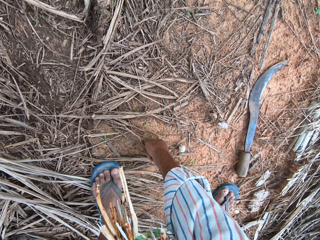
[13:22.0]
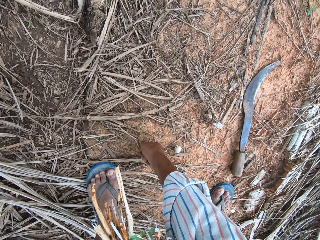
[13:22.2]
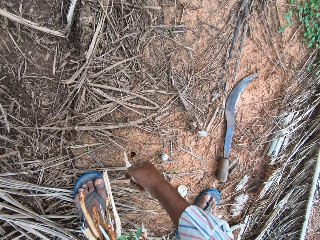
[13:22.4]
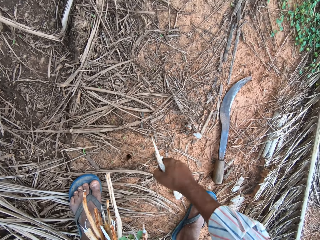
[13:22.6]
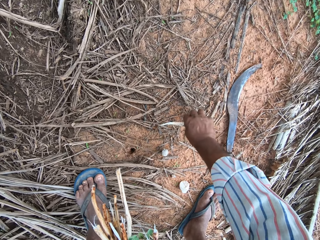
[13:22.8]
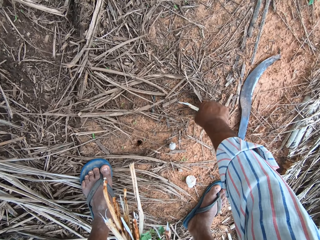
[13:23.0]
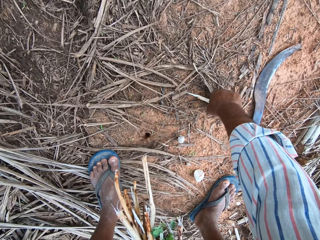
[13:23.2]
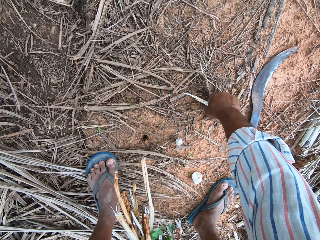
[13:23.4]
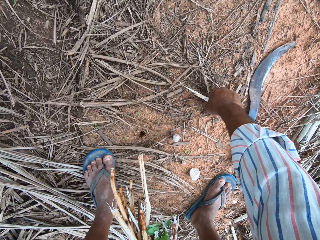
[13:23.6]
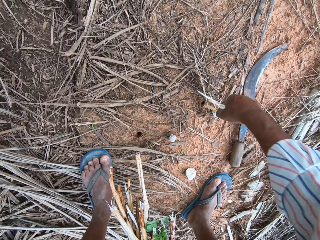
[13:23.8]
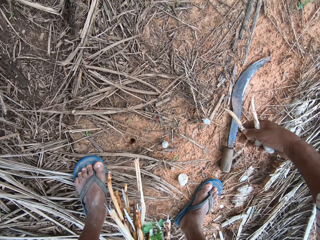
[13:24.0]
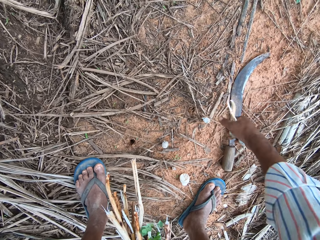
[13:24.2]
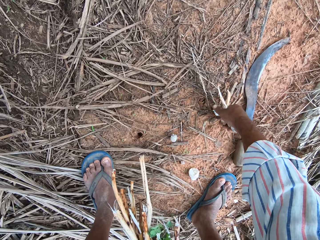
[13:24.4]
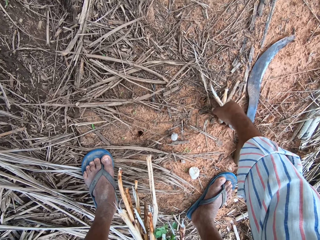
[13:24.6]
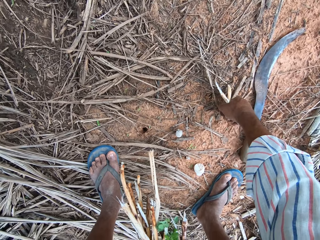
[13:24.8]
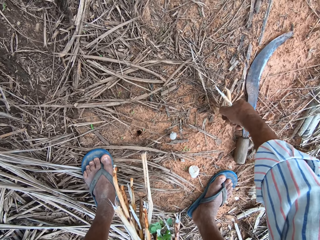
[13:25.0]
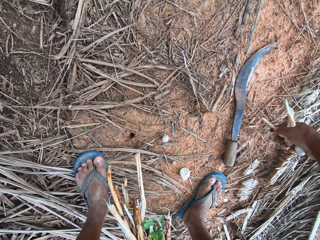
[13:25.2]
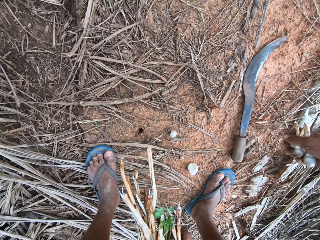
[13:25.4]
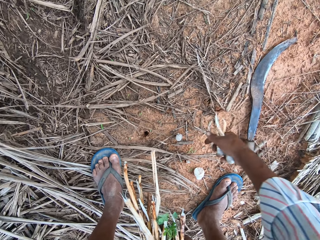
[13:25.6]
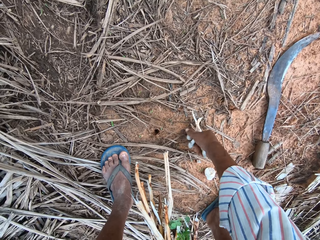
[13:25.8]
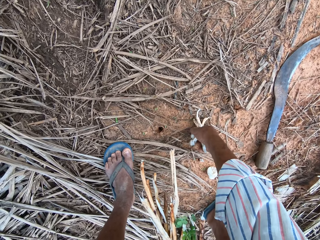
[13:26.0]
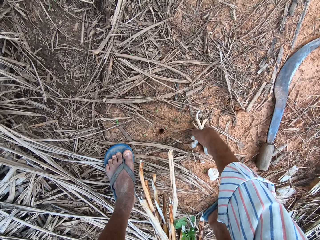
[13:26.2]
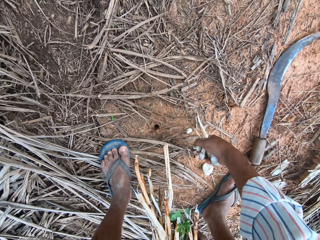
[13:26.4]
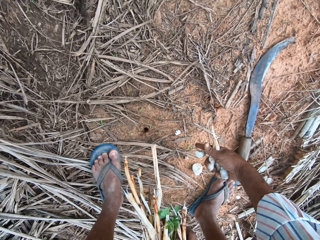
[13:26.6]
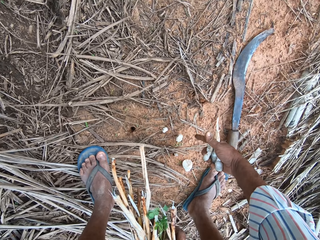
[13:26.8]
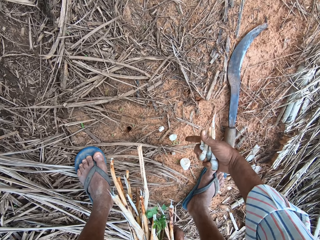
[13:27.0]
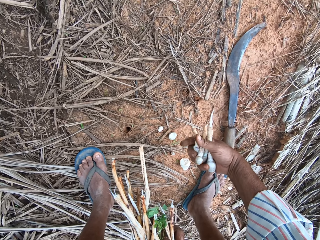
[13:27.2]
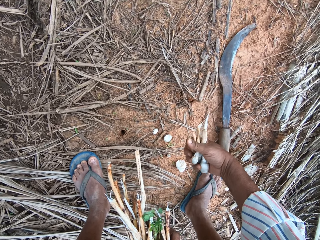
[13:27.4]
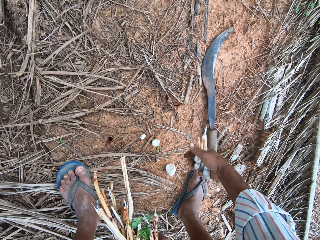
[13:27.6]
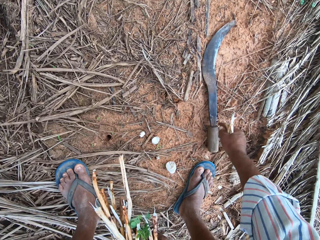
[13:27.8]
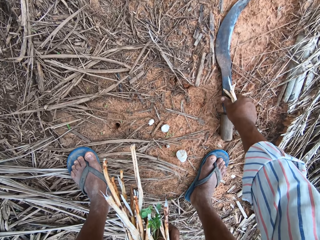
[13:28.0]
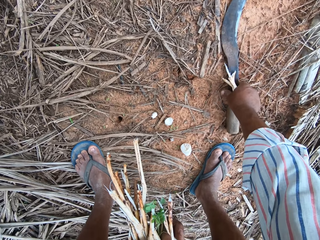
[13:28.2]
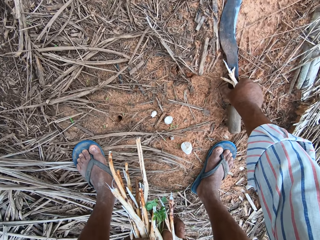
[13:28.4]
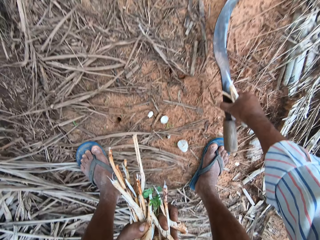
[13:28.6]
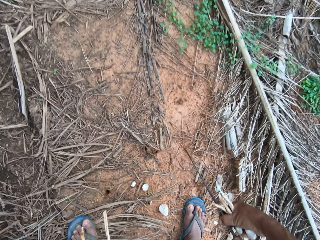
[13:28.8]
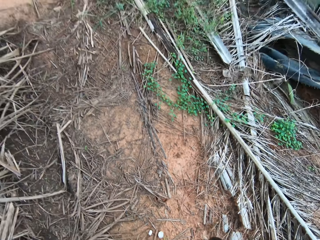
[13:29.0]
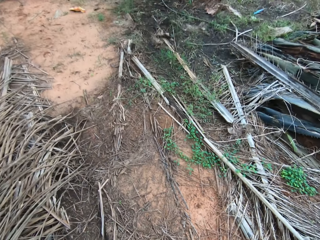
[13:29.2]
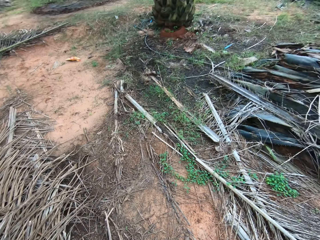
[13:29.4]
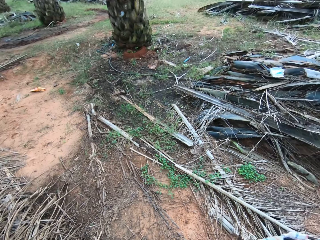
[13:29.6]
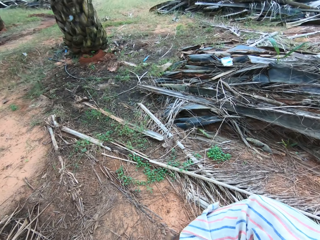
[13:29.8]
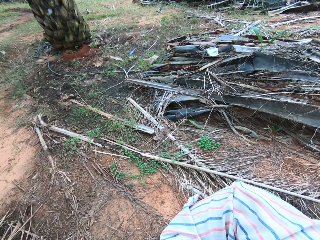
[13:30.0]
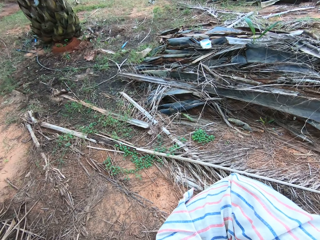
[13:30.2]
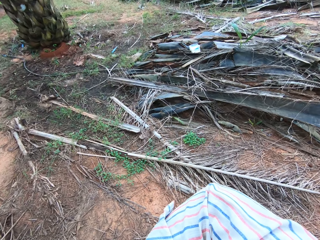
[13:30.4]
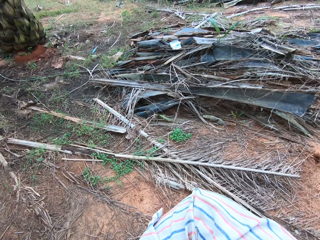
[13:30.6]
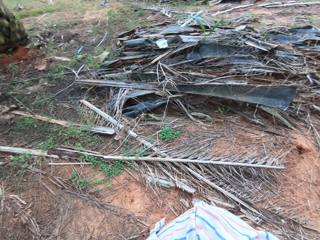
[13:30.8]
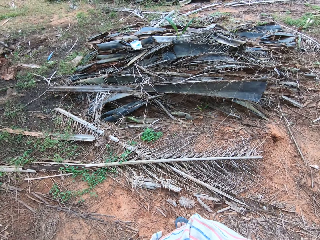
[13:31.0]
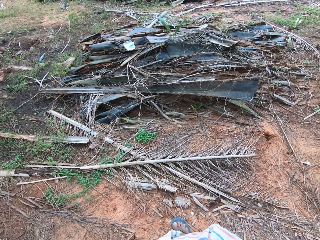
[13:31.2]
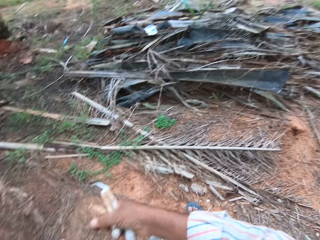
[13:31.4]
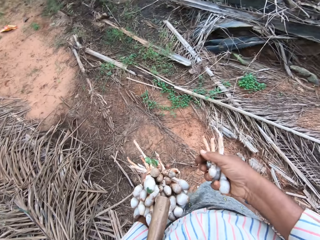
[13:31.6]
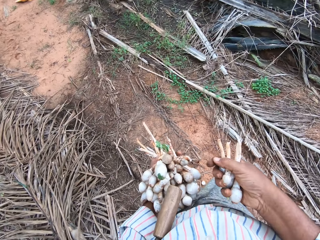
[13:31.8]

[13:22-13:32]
The camera wearer plucks a mushroom. They pluck a mushroom repeatedly. They take the machete.

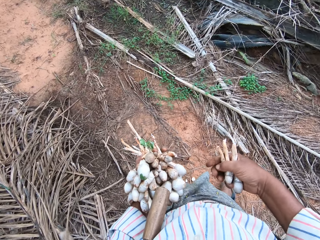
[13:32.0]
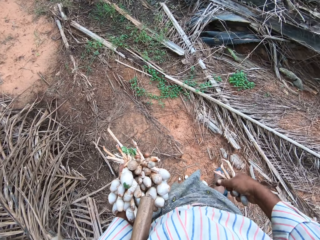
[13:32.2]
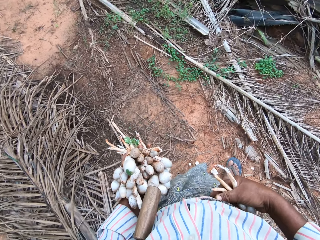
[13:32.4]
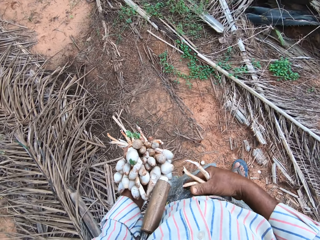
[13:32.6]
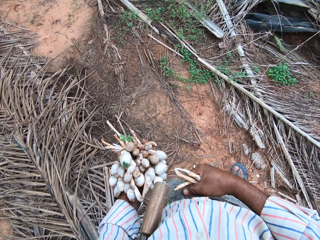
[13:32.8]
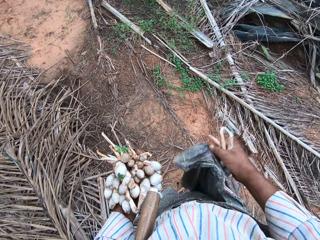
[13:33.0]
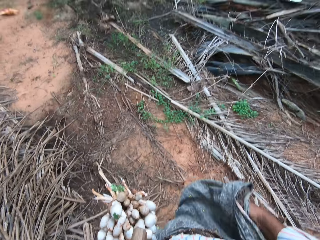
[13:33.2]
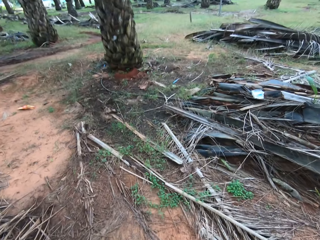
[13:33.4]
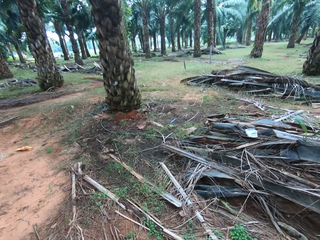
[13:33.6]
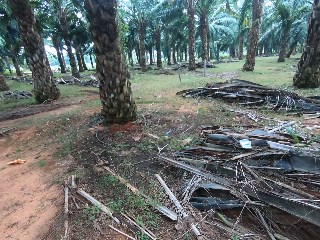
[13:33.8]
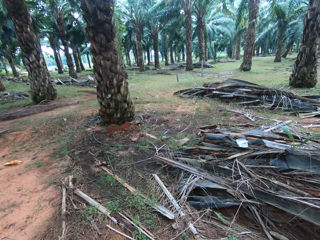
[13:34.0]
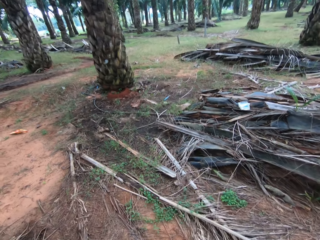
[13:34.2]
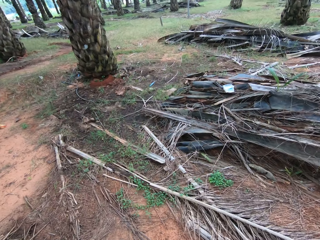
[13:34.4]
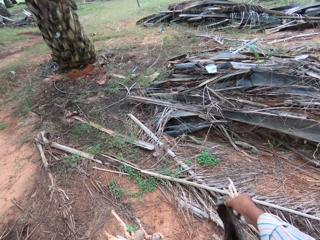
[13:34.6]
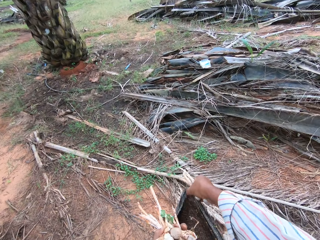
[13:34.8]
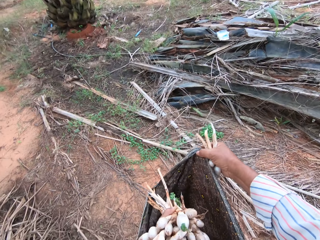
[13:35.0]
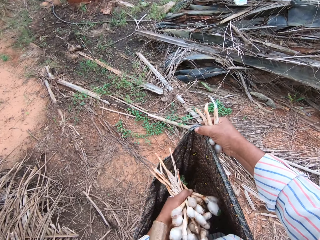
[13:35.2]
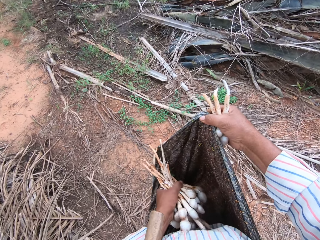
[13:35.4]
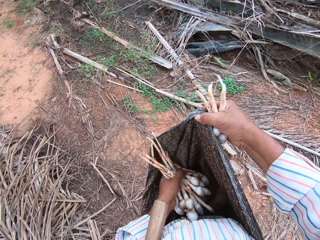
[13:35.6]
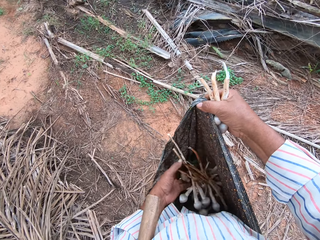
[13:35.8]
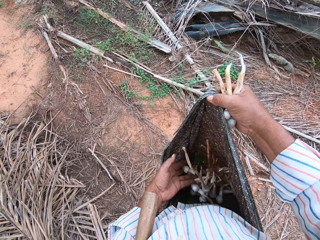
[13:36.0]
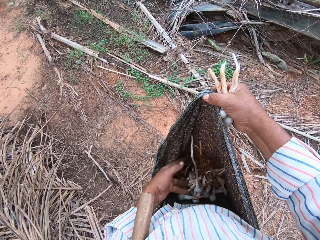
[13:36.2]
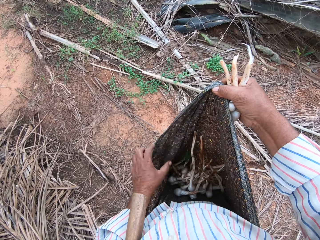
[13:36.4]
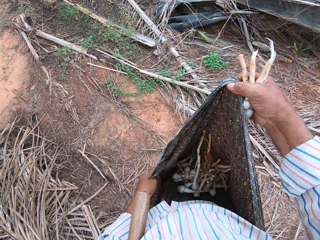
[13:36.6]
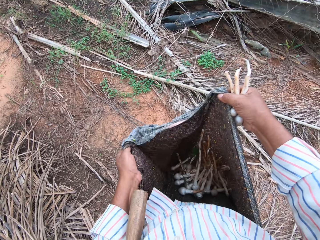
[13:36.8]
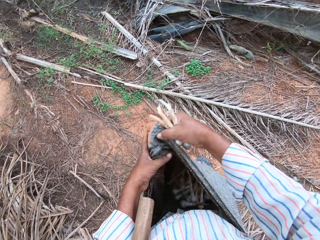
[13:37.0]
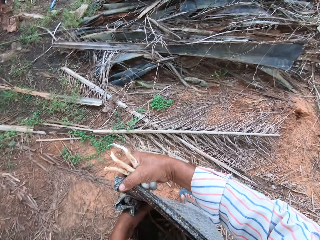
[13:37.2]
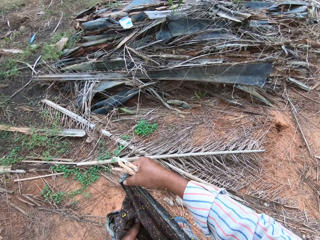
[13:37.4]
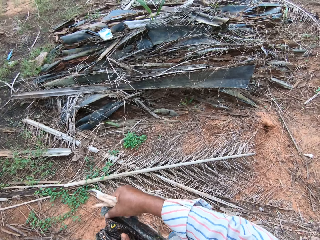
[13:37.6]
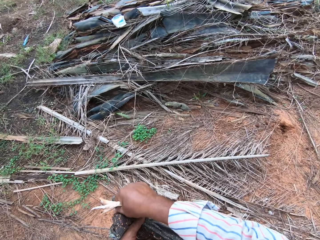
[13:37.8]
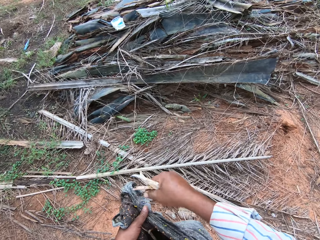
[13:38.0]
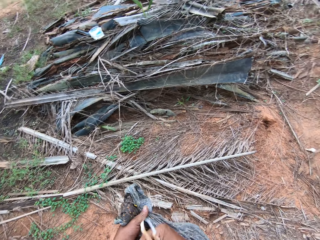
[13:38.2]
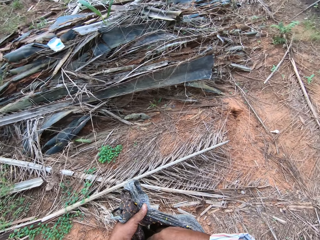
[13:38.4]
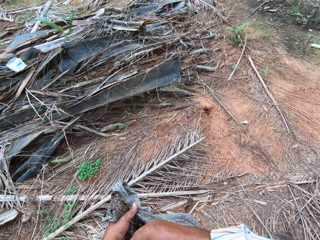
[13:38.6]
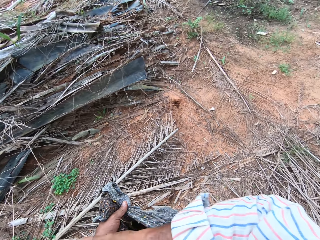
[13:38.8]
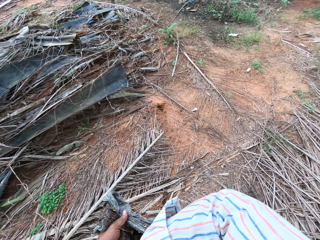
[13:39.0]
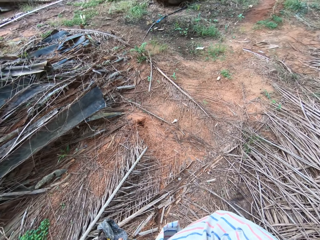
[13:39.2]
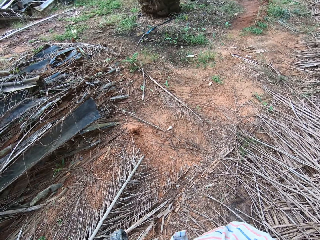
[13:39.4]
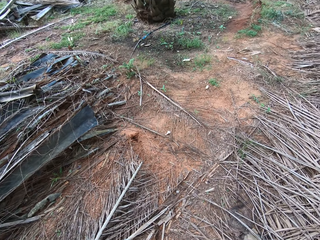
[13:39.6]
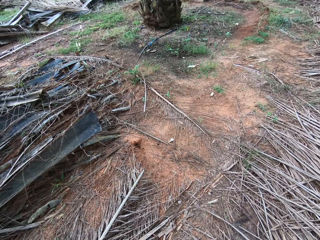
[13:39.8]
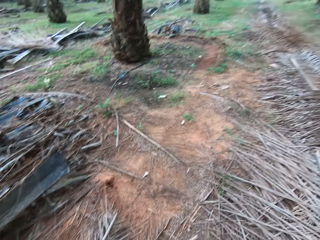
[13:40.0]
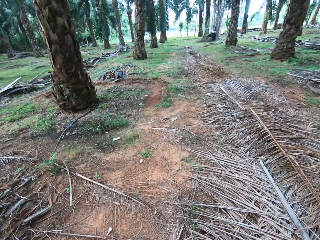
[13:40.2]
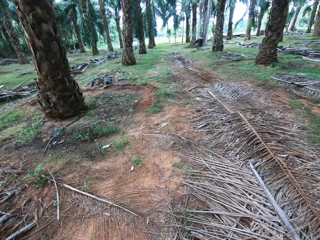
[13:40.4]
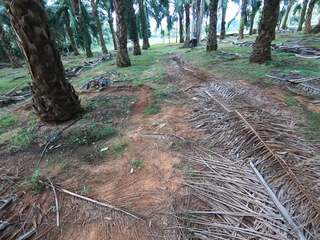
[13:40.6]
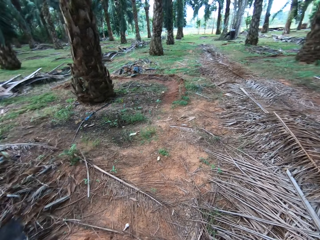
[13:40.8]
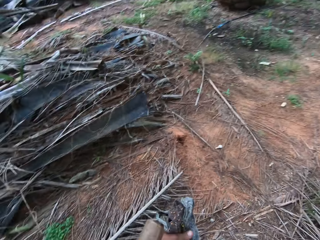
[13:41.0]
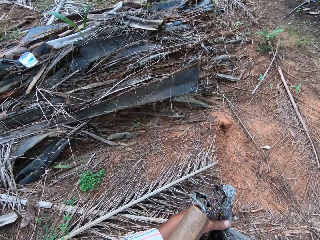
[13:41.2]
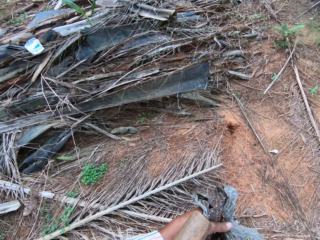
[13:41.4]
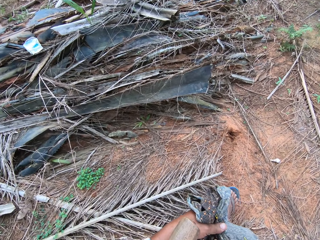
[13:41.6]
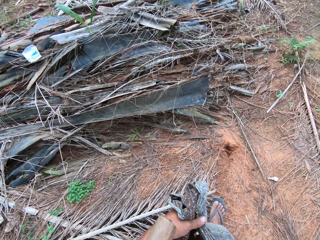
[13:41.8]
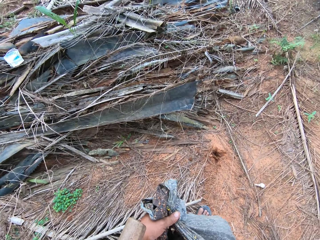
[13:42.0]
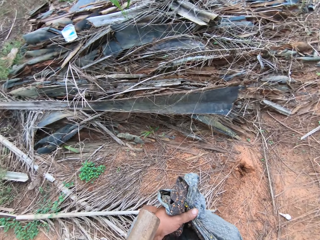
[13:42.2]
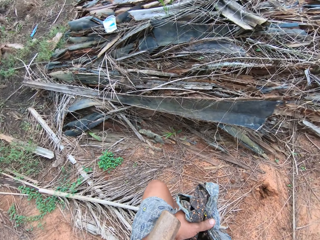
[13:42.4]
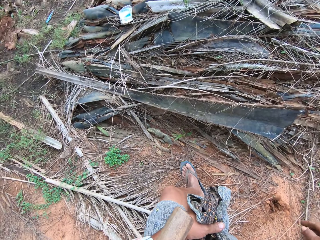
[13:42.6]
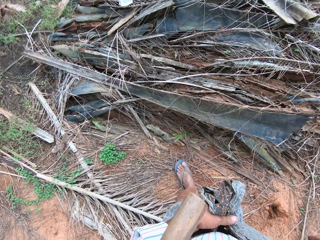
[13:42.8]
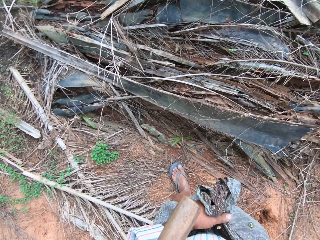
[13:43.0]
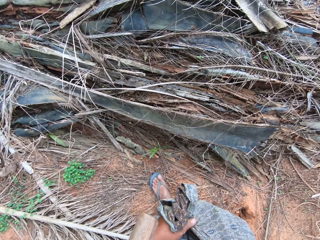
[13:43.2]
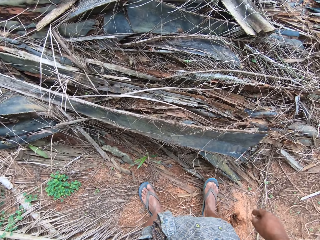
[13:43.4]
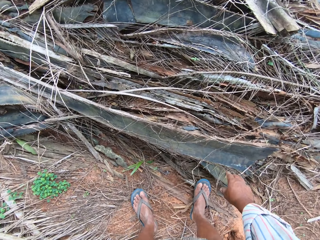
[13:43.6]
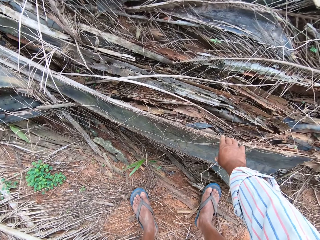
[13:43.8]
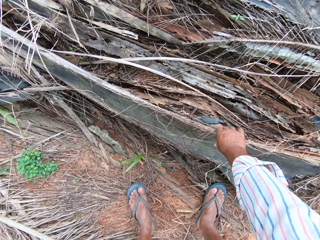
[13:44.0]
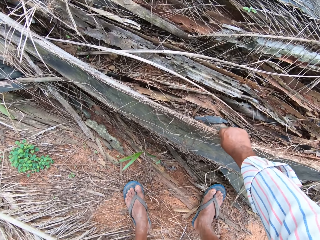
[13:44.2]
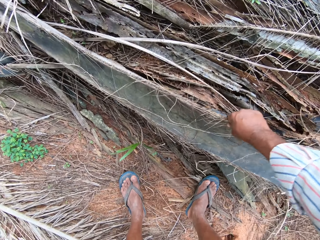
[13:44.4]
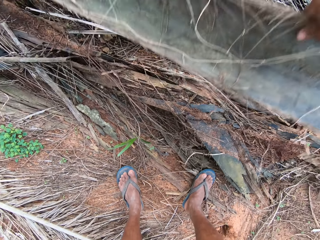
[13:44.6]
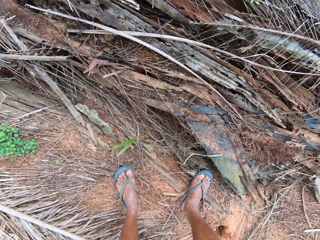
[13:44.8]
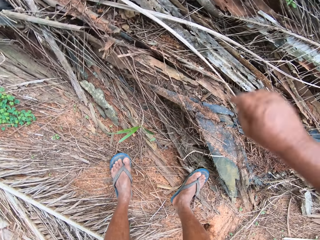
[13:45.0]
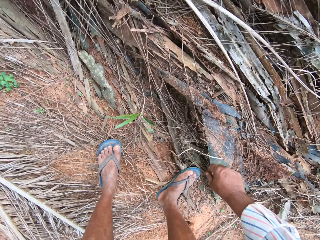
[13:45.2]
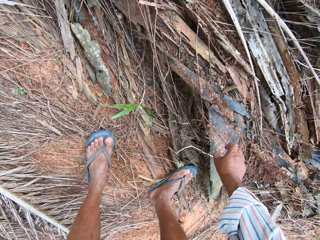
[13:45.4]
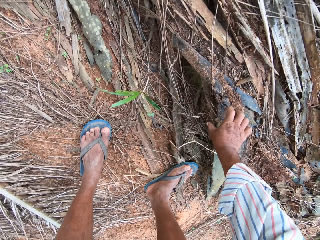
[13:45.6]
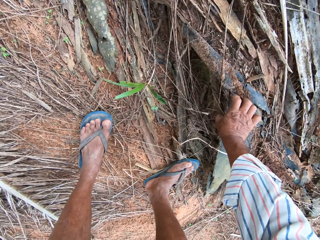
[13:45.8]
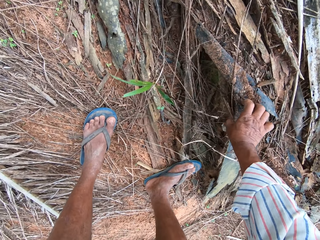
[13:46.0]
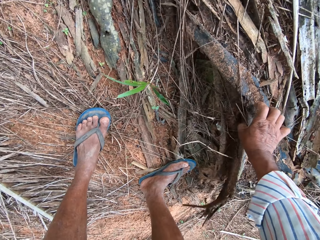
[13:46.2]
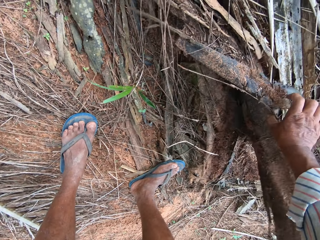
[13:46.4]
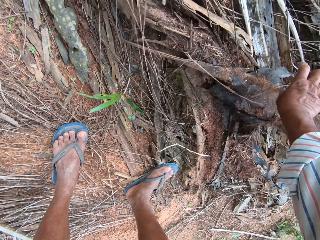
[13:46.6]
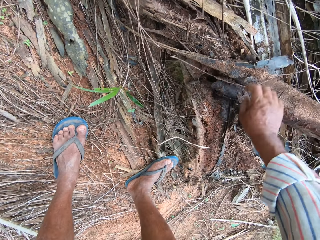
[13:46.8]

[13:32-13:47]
The camera wearer stands near leaves. He unfolds his cloth. He looks around. He puts the mushrooms in the cloth. He ties the cloth. He walks in the farm. He takes a leaf, a palm frond, and pushes the leaf away. He lifts another dried leaf on the floor.
